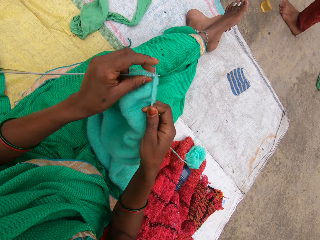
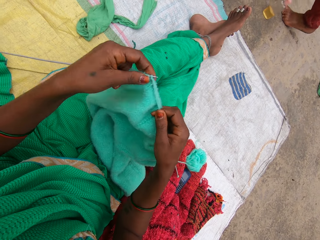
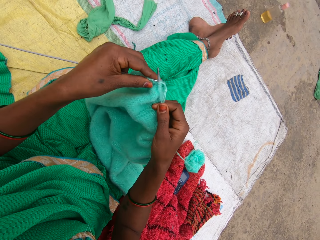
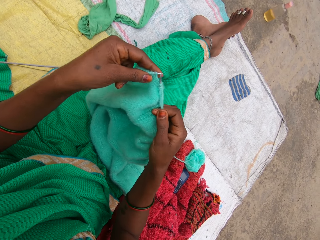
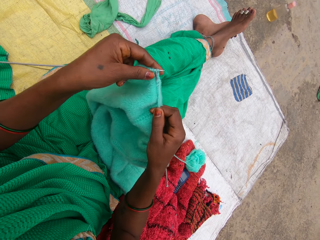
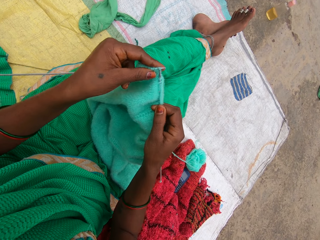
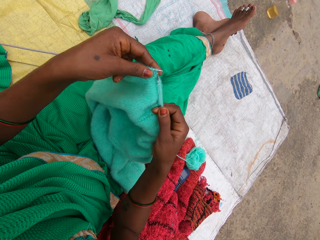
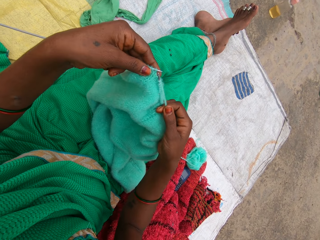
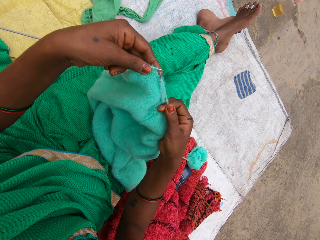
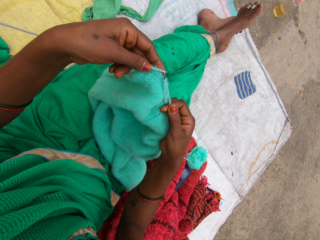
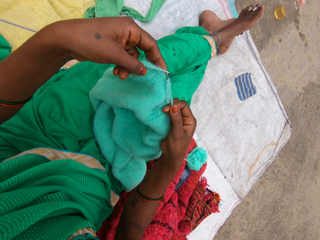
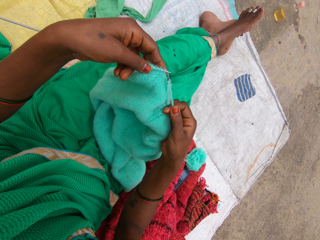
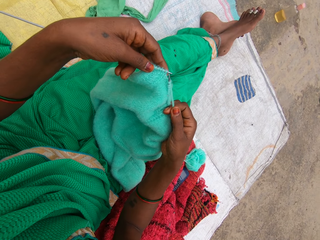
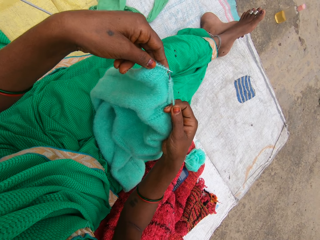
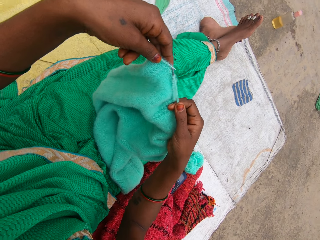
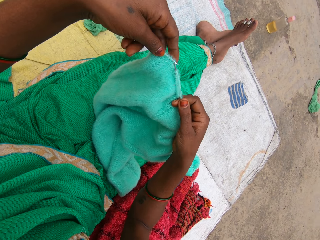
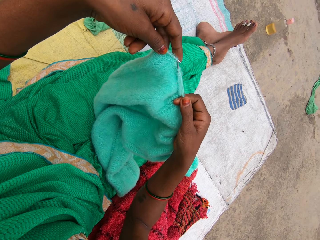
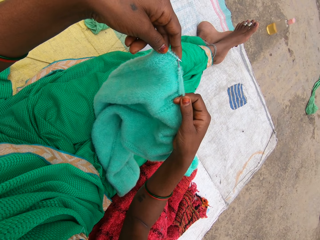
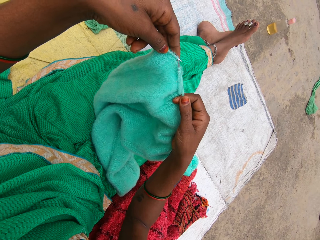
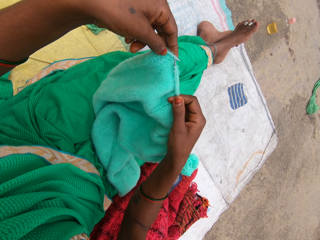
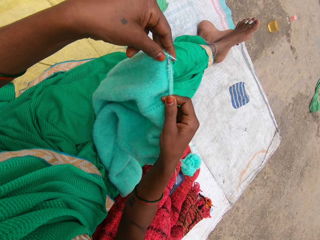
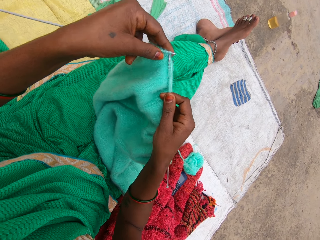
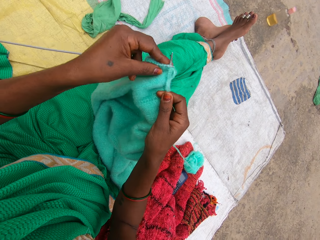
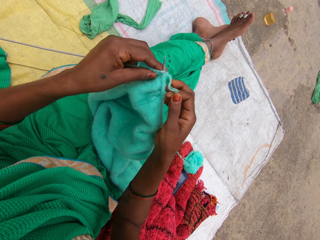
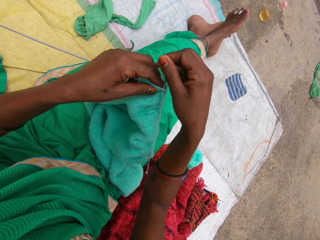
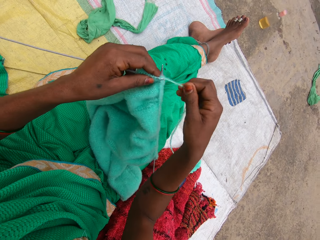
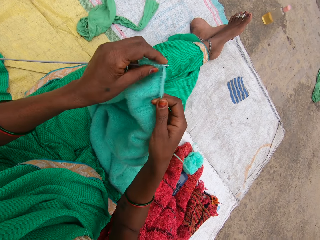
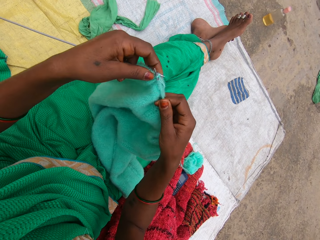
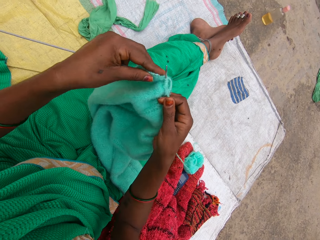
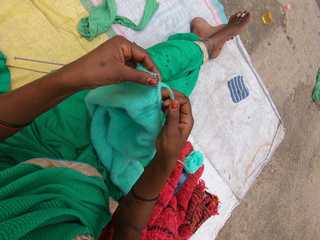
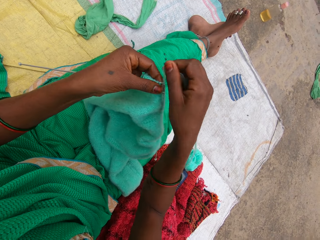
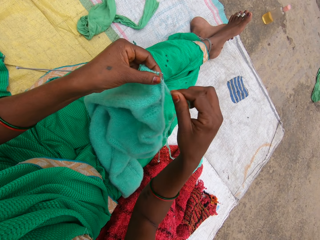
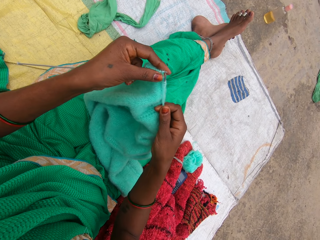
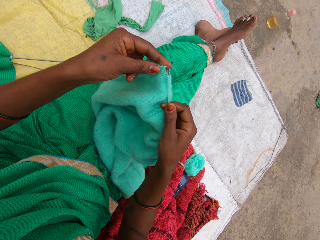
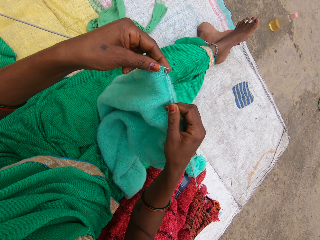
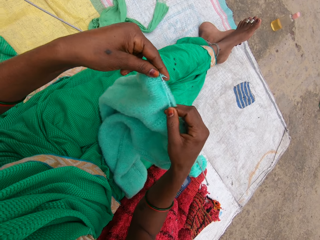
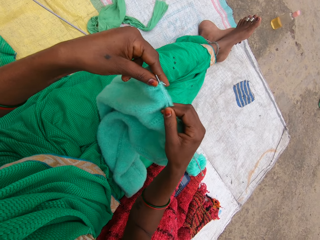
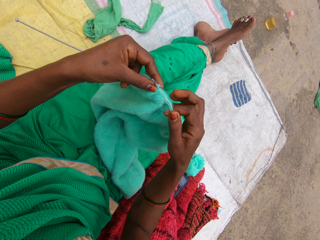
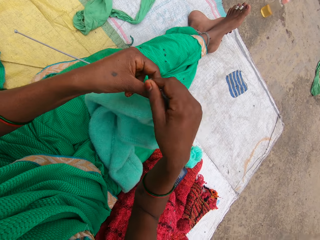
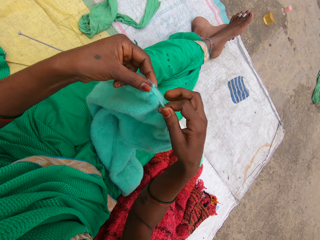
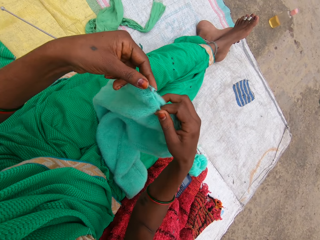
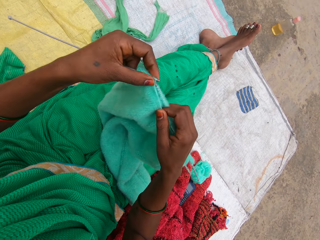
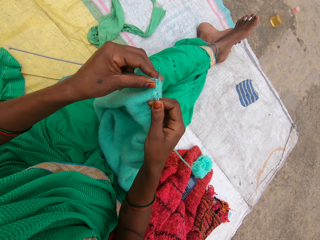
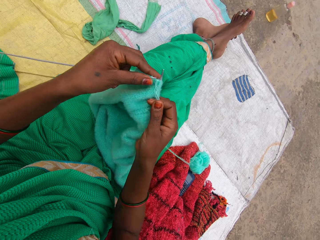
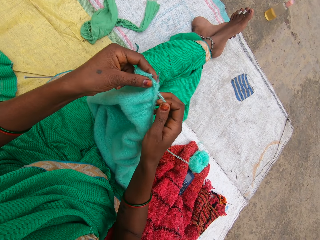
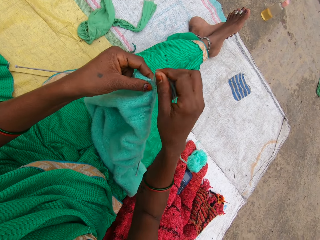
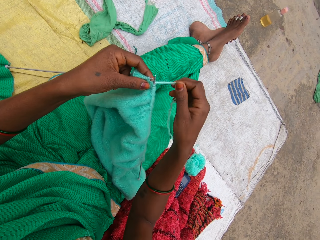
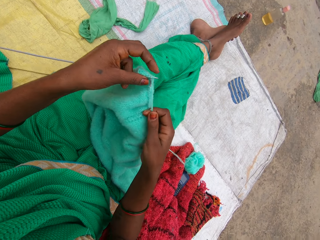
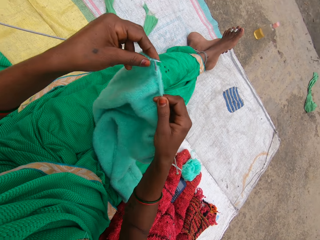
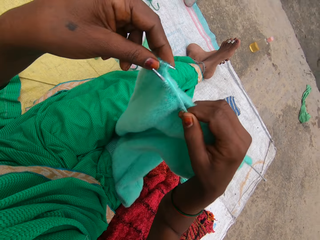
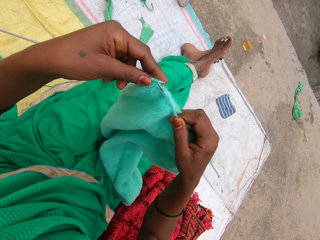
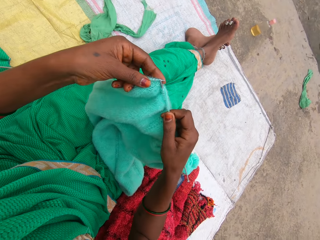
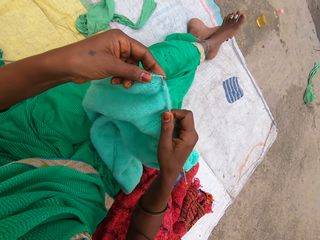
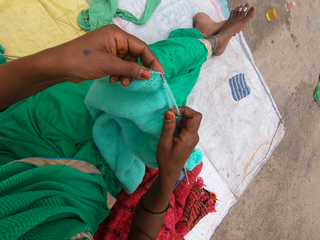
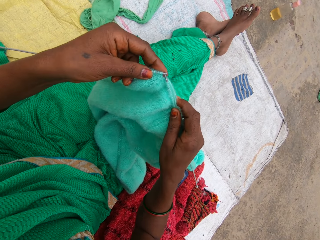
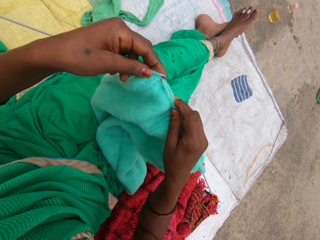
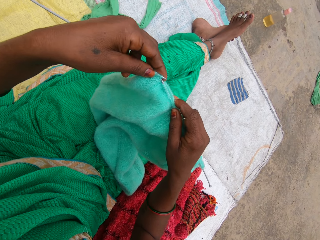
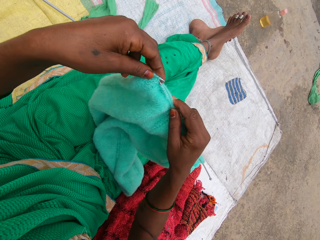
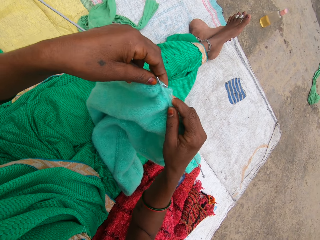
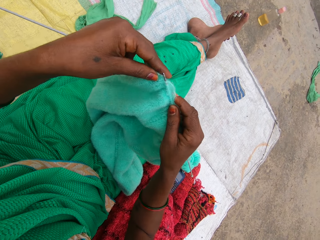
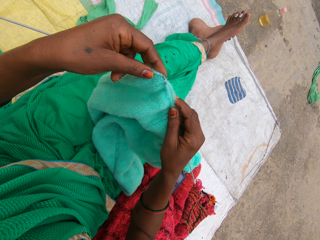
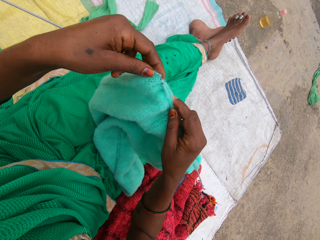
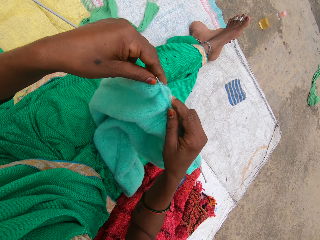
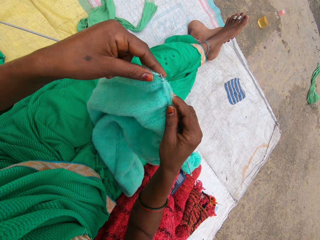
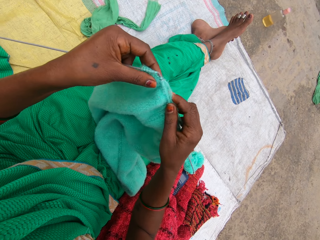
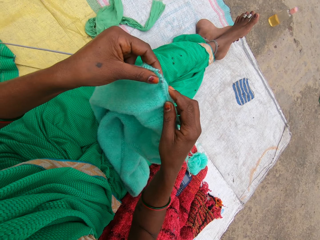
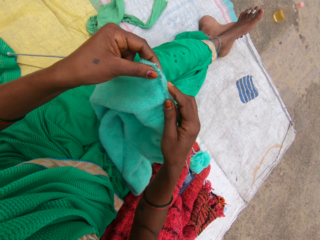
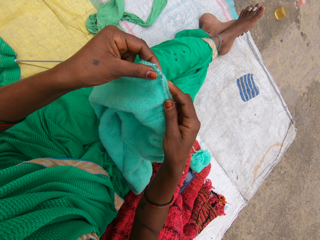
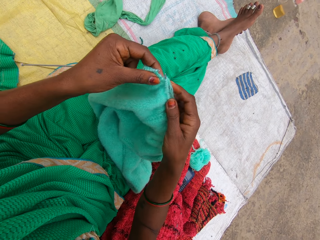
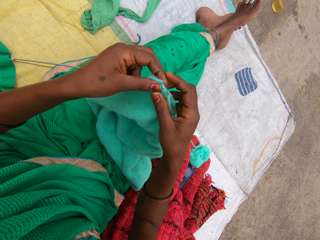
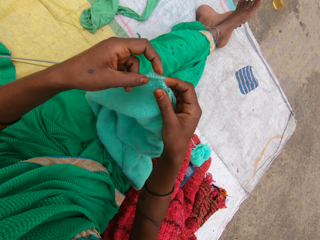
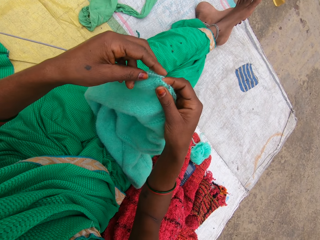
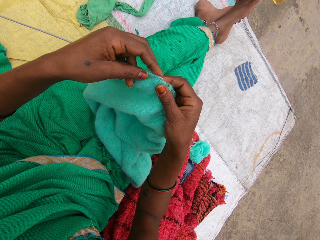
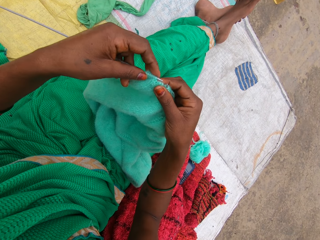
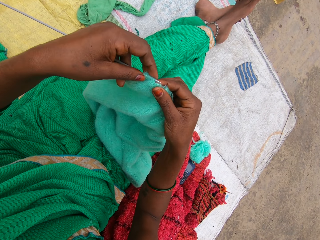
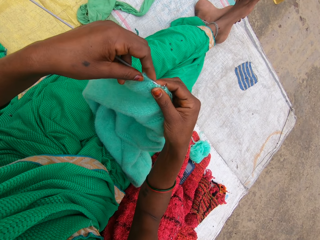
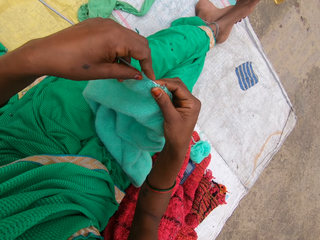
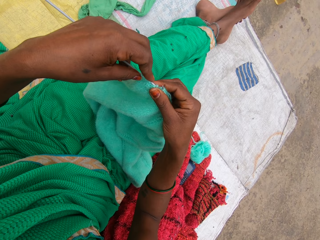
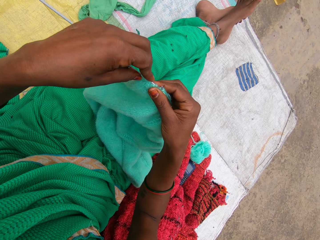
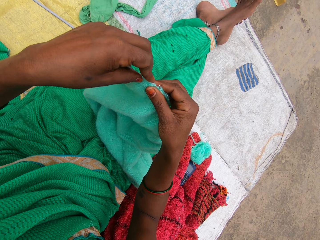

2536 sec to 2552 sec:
The camera wearer checks the garment. They knit the garment. They lift the garment. They knit the garment.

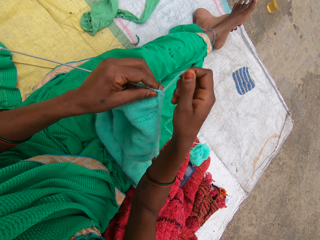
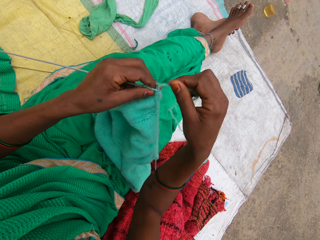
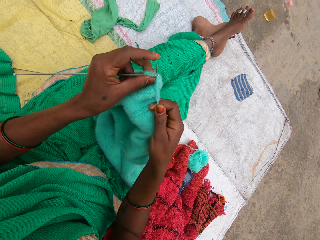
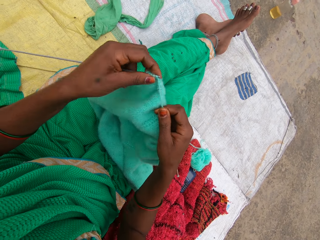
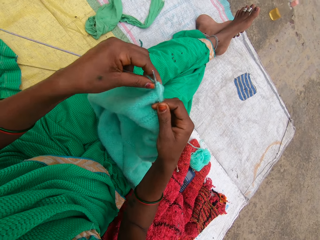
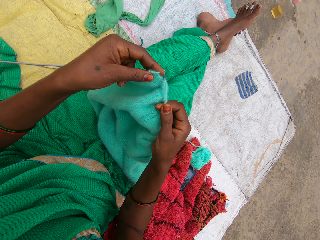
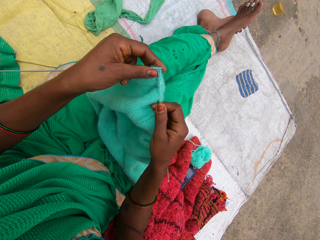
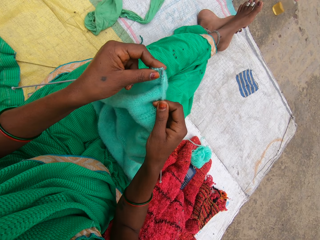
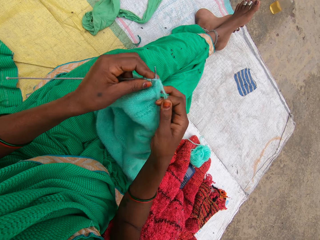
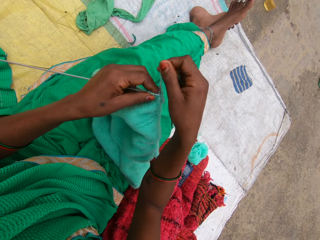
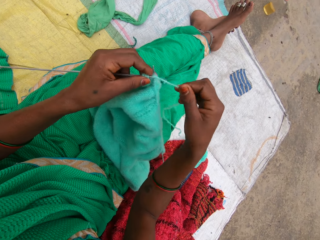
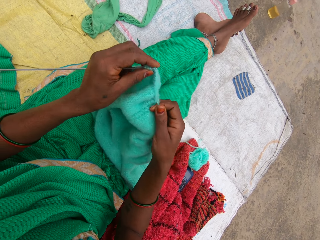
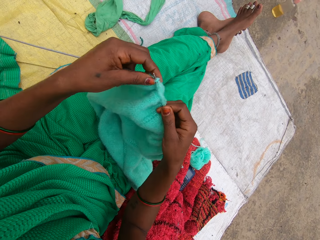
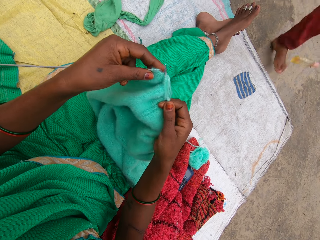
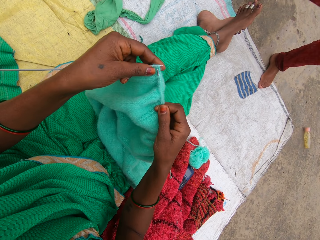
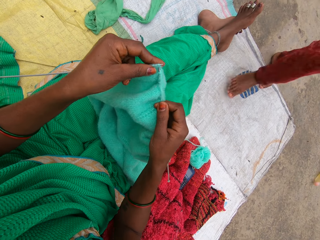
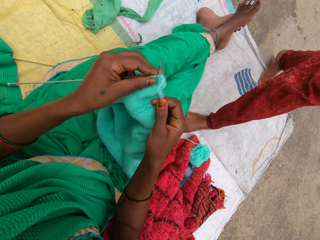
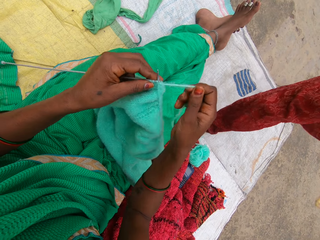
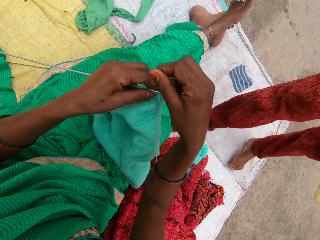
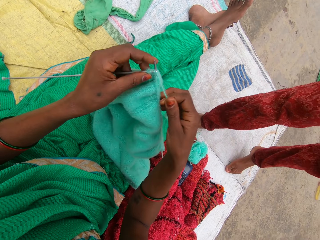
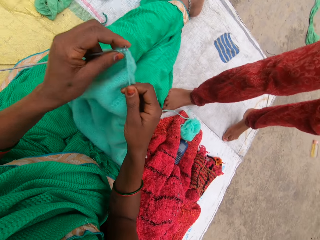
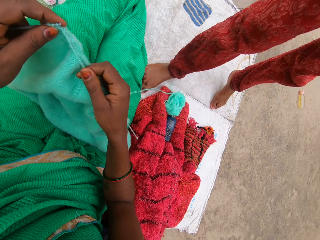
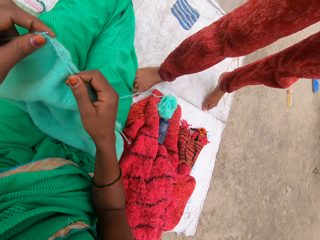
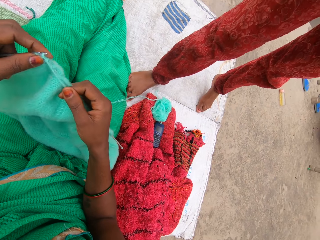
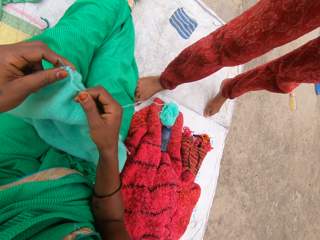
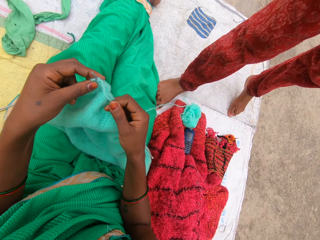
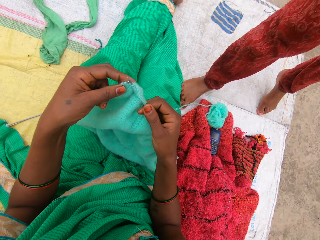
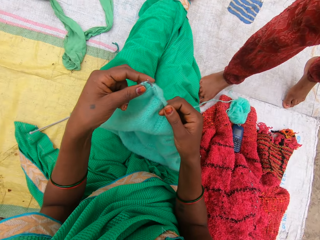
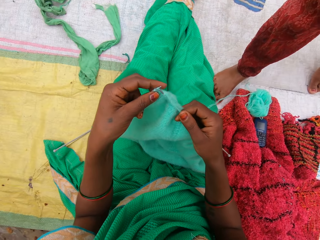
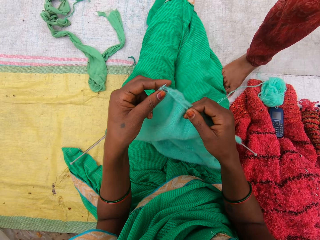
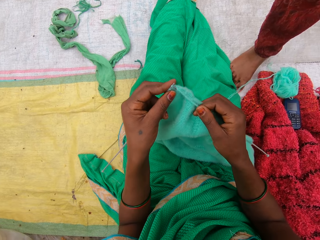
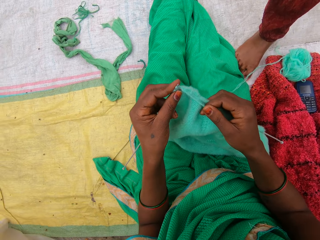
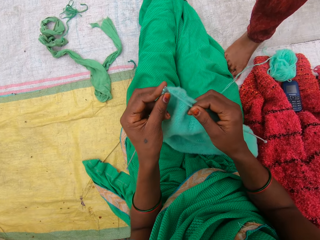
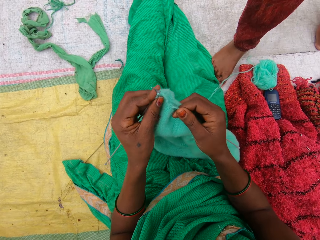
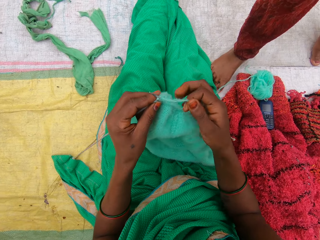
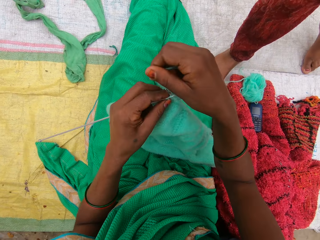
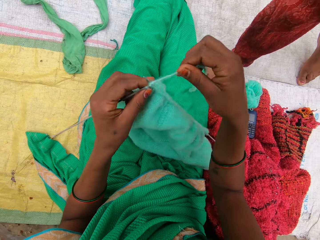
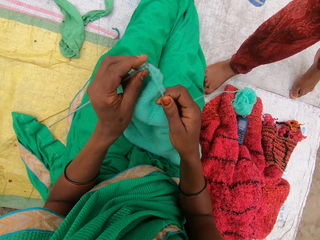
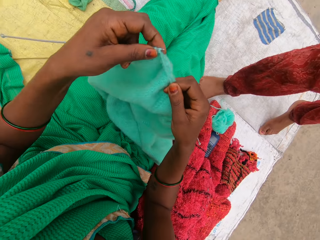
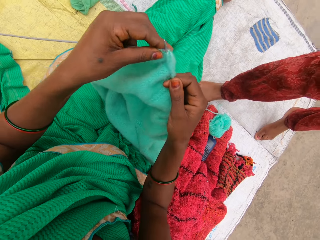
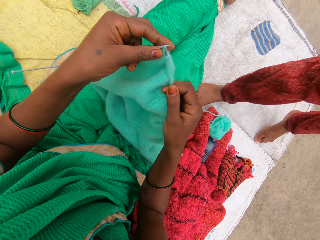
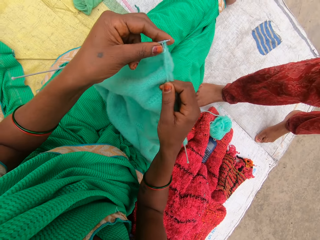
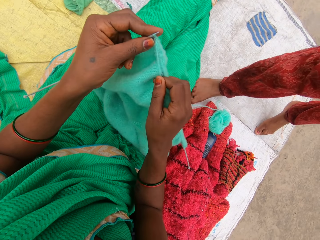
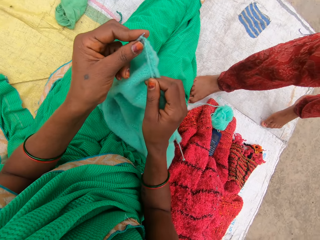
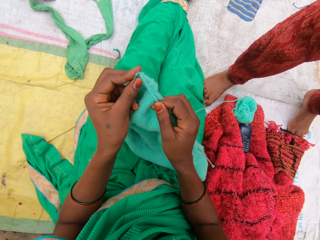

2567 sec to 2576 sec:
The camera wearer interacts with a boy. The boy walks up to the camera wearer. A woman walks around the compound. The boy adjusts the camera on the camera wearer's head. The camera wearer knits the yarn with the needles and interacts with the boy. They converse with the woman.
